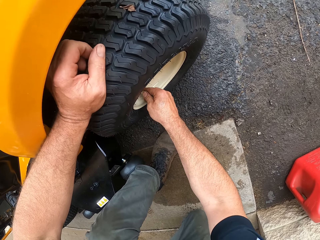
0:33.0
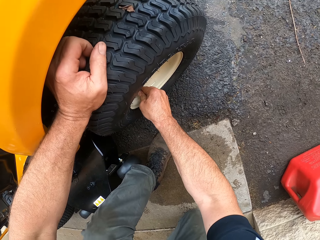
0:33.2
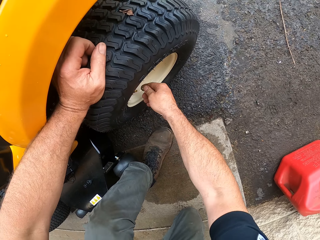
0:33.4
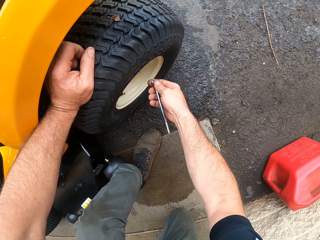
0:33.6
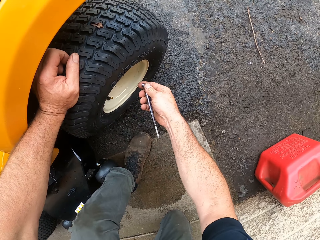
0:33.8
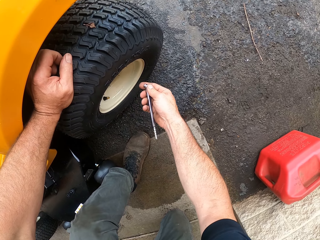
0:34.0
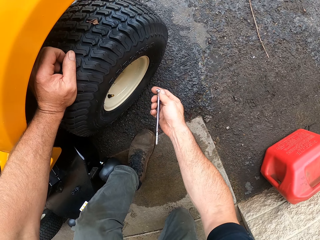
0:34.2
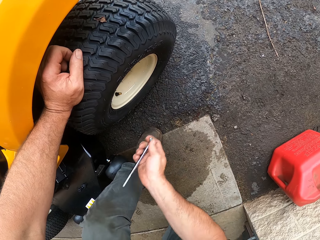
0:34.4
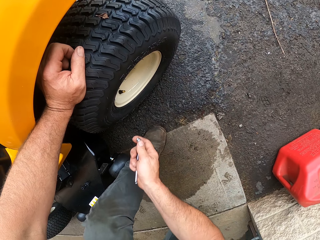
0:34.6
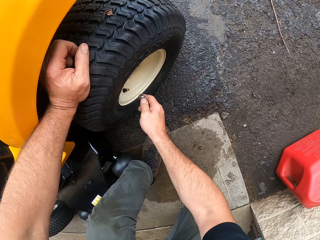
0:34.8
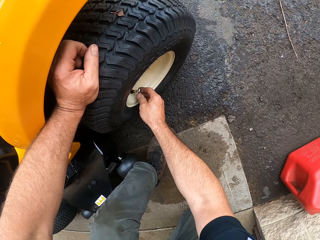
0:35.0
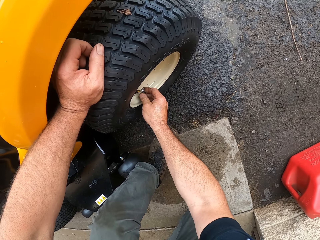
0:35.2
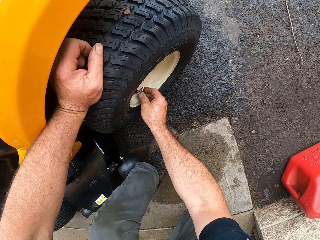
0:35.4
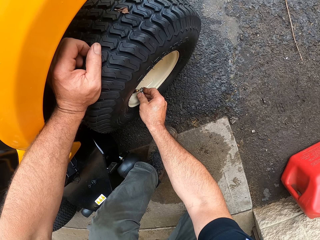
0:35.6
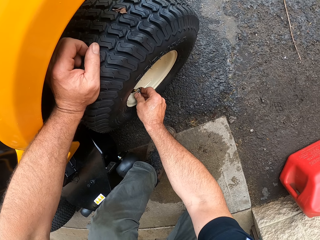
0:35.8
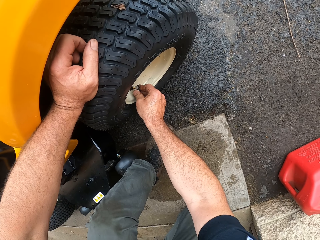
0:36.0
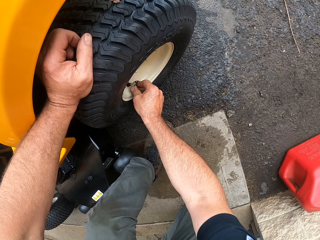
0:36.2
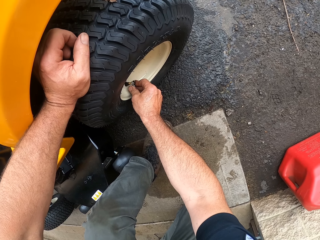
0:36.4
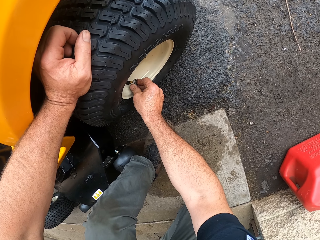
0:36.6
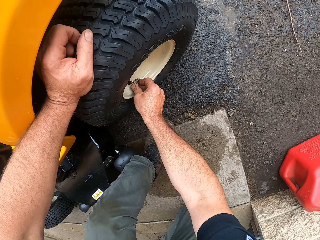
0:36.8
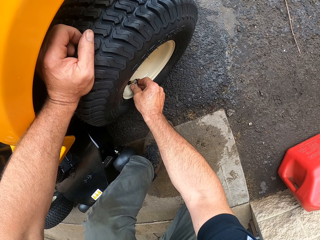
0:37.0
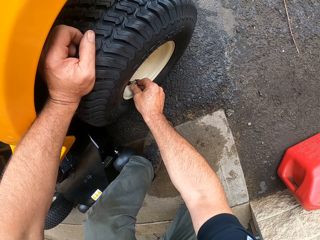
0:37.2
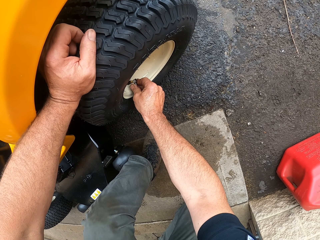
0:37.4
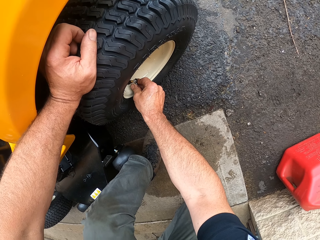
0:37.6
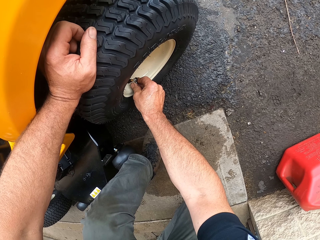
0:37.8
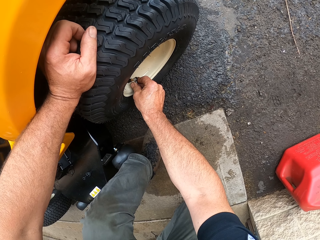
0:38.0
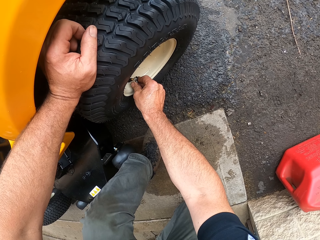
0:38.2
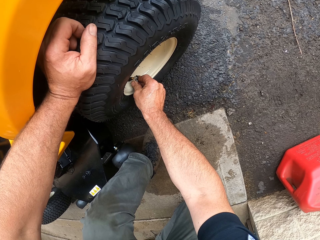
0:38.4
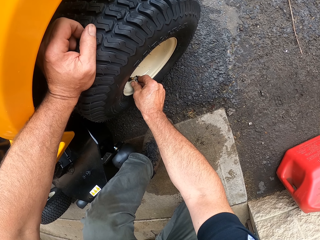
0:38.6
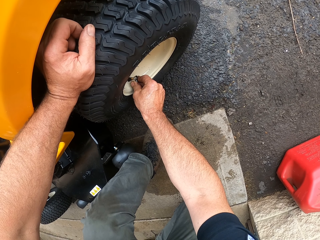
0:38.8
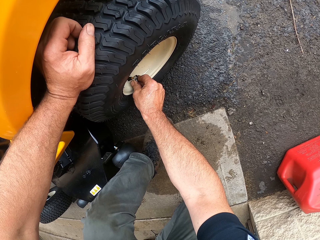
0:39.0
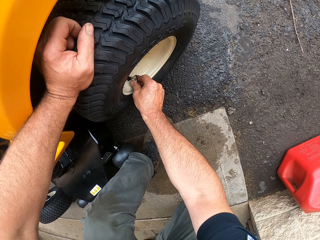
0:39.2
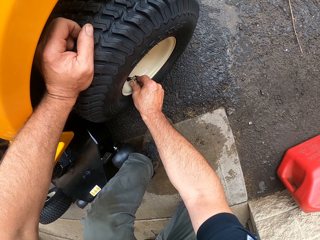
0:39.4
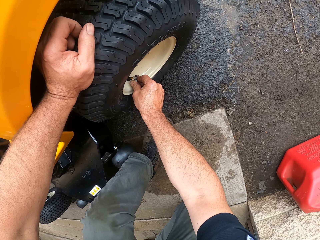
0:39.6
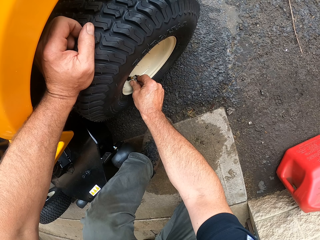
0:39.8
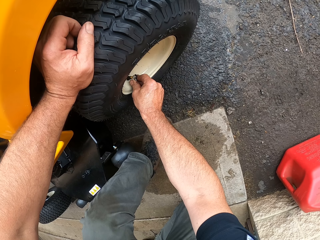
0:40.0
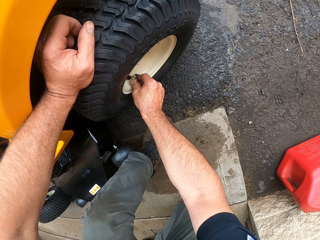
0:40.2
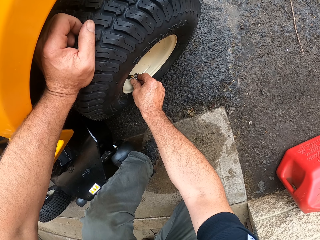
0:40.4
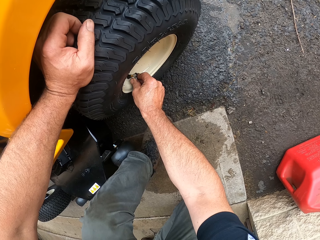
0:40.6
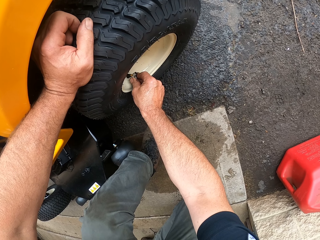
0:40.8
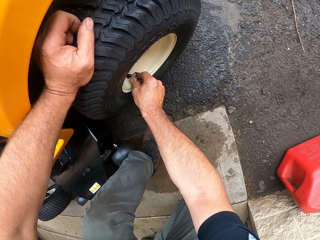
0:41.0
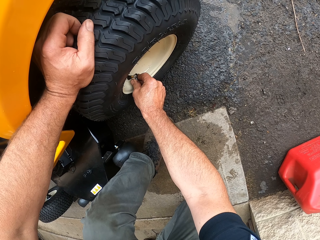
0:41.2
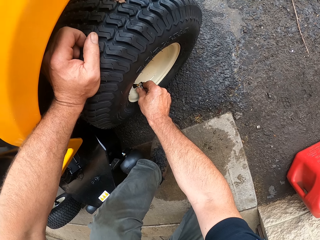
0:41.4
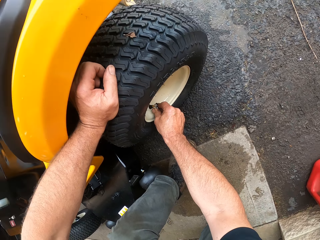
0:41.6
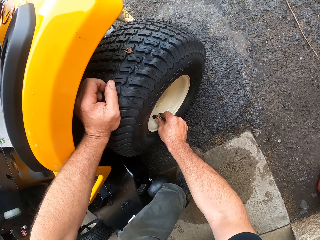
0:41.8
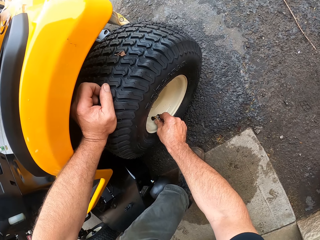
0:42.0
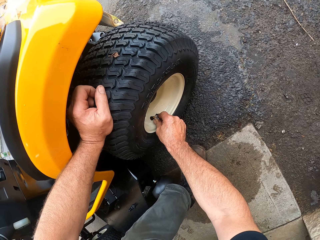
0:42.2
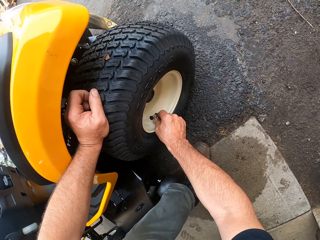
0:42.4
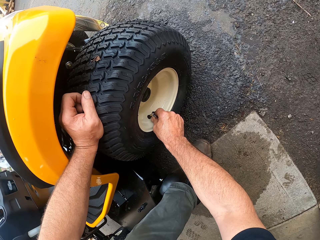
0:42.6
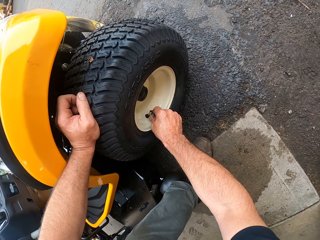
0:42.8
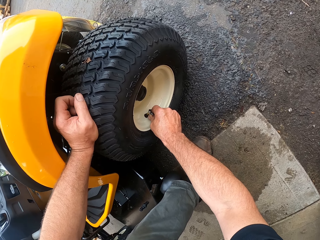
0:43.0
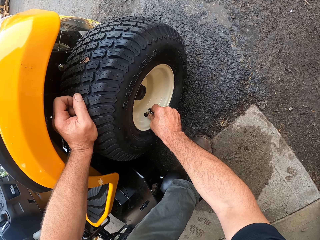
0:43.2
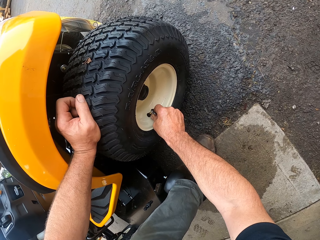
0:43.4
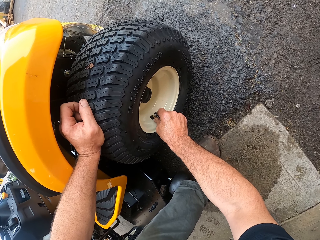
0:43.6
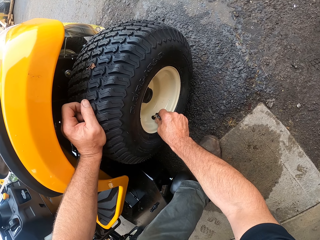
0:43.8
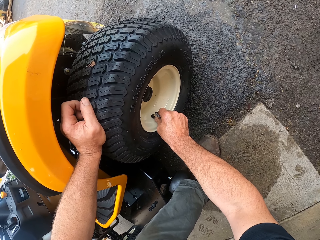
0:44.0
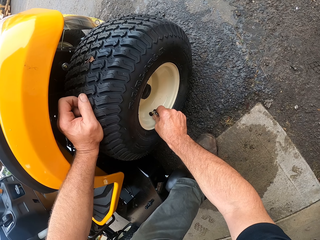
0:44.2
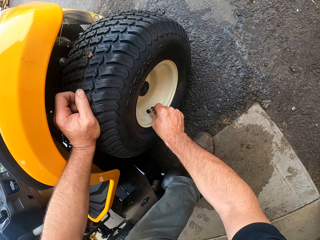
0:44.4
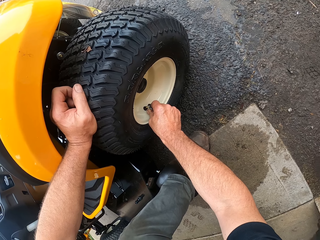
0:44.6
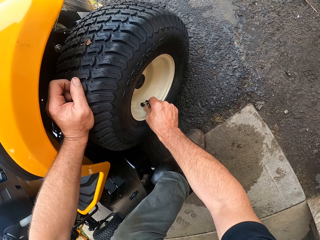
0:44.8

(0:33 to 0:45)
The camera wearer places the wrench on the tire tube. They release the pressure from the wheel. They remove the wrench from the tire tube. They place the wrench on the tire tube.

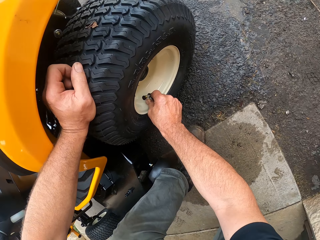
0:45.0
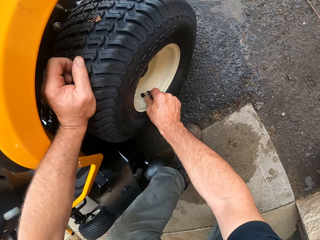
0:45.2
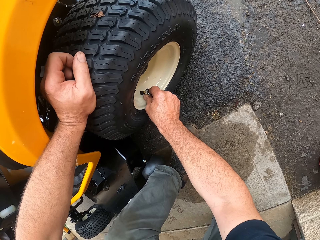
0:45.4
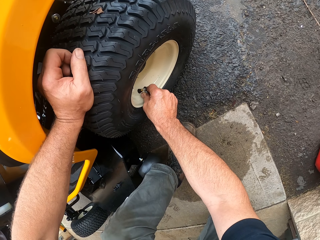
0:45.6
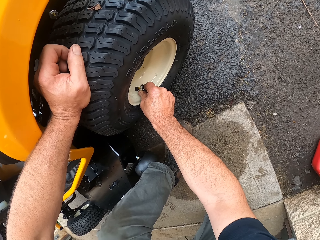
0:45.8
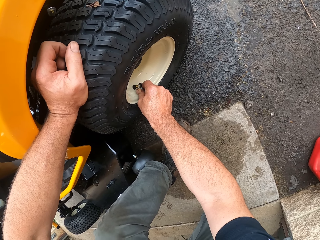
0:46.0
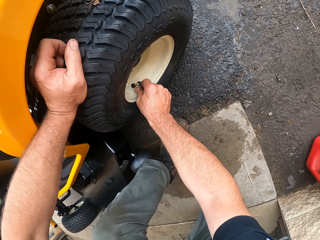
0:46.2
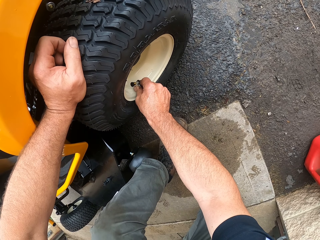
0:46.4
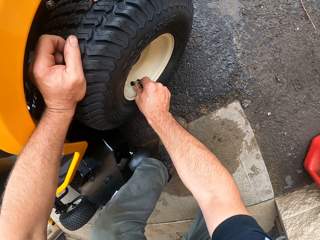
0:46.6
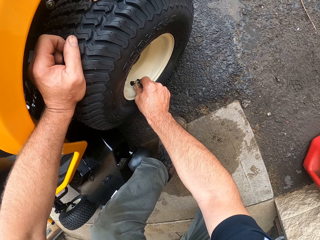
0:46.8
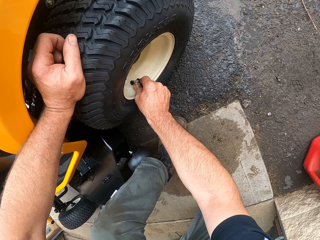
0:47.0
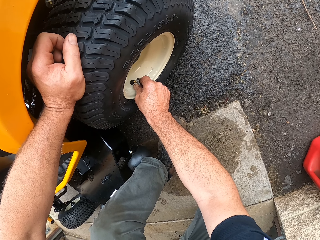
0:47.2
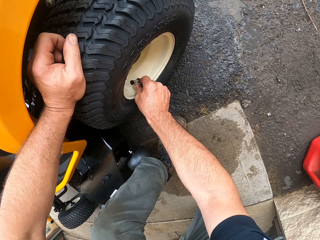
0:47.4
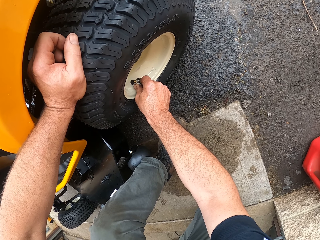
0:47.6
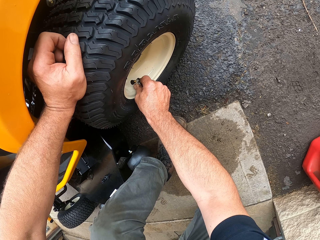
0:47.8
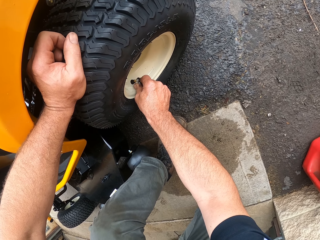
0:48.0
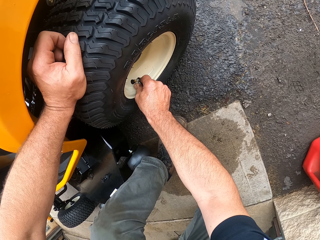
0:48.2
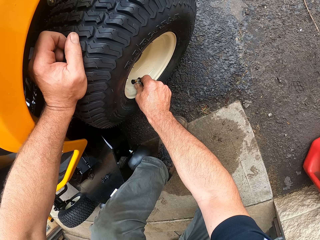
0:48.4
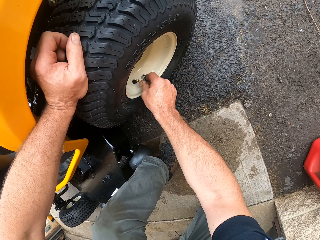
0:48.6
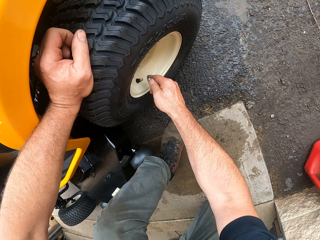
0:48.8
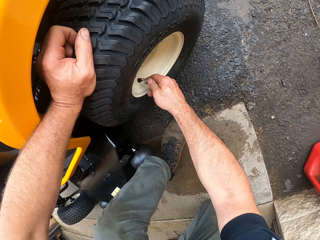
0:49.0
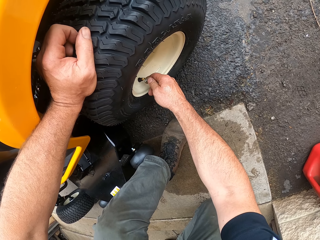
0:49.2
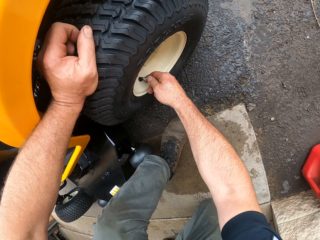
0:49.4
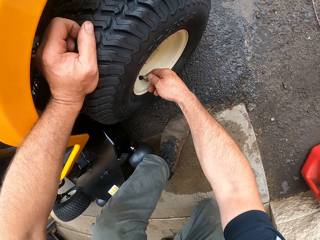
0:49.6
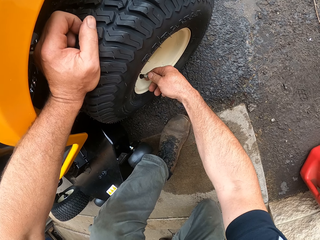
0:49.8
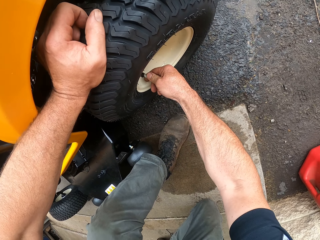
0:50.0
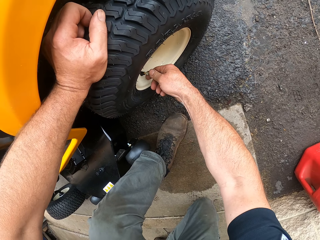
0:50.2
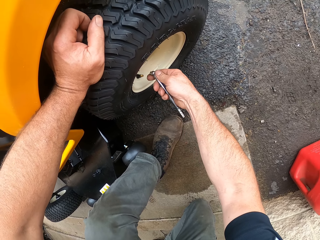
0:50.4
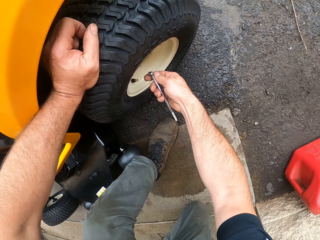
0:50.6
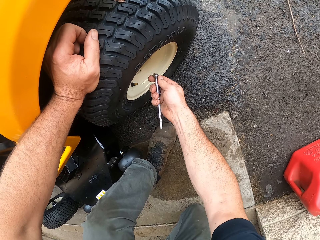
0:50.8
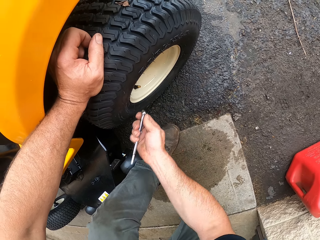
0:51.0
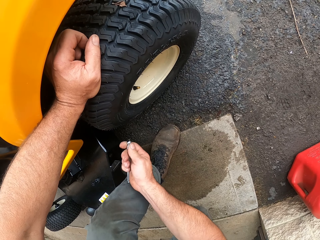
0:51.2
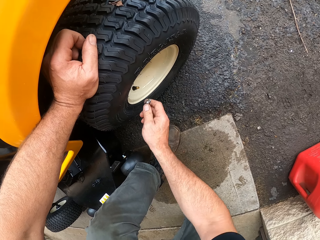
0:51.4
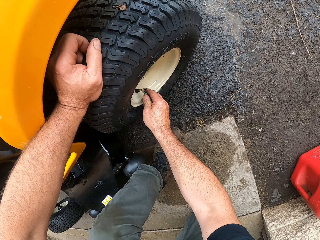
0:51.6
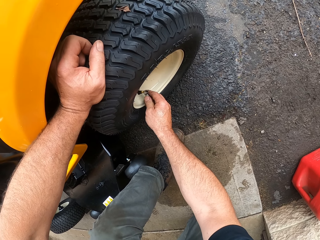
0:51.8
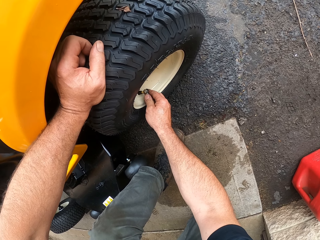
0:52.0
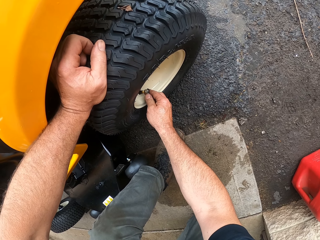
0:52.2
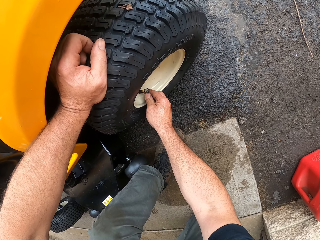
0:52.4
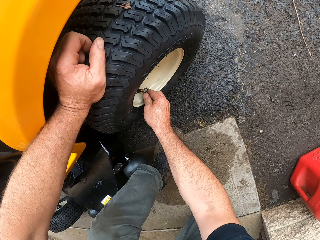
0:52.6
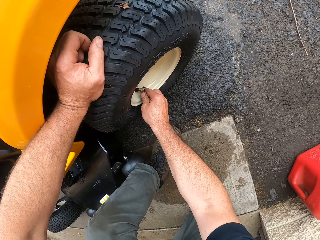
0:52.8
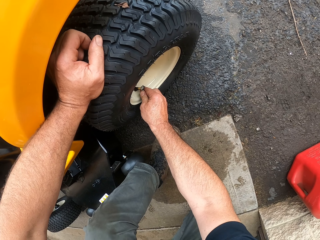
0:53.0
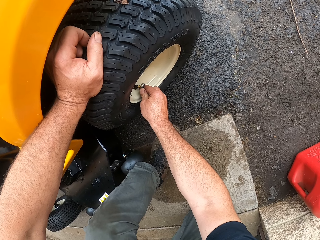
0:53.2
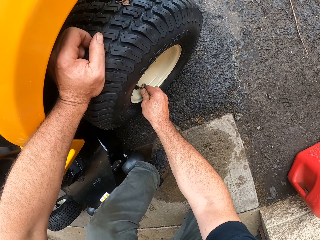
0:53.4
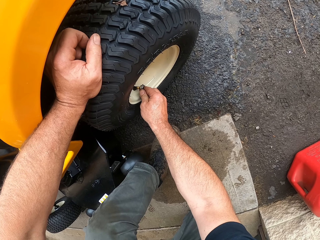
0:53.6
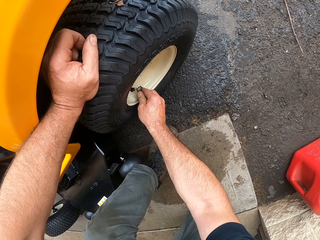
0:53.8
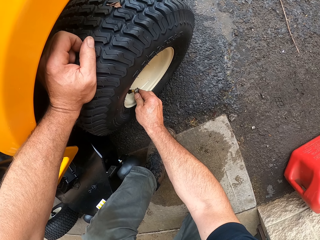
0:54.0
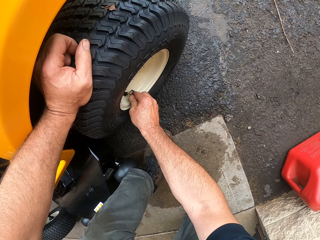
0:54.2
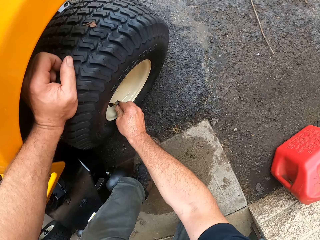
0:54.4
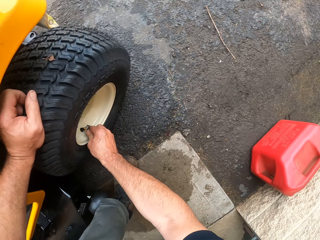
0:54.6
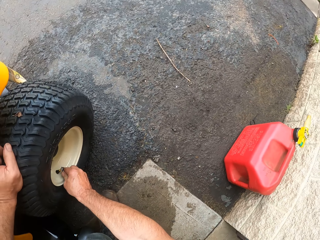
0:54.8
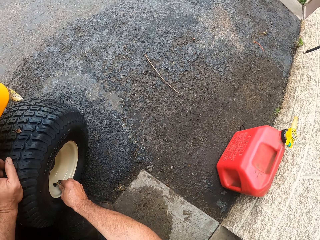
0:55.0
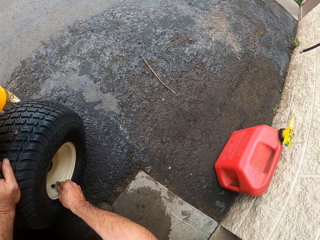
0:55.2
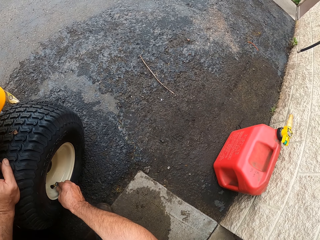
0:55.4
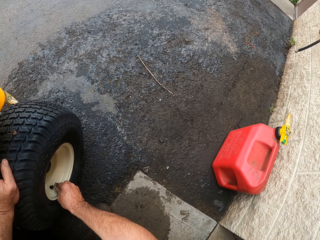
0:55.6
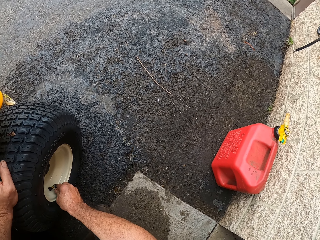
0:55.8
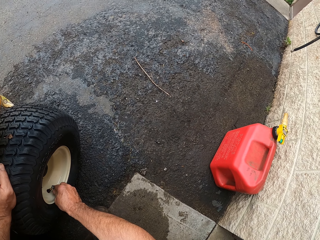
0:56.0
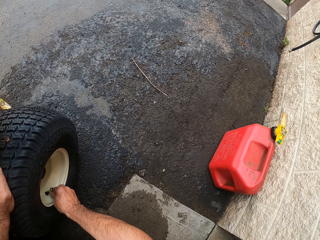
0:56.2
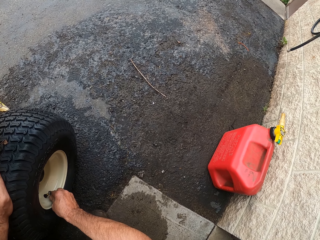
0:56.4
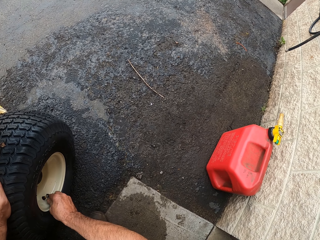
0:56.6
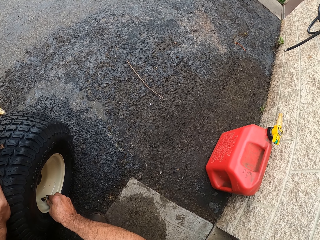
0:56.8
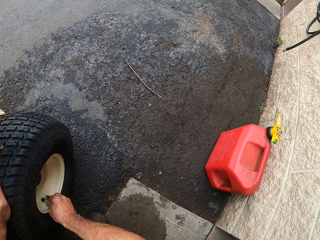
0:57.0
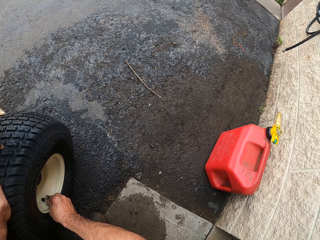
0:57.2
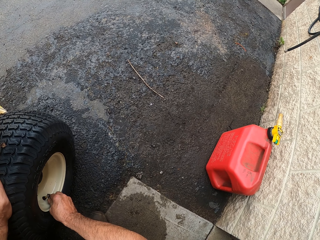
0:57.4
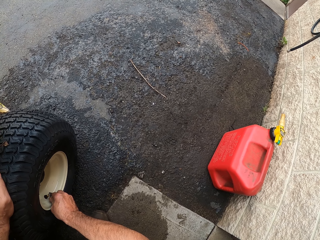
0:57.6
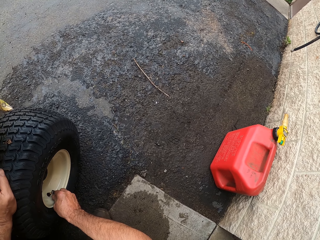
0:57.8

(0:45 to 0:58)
The camera wearer takes off something. They remove the wrench from the tire tube. They release the pressure from the wheel. They place the wrench on the tire tube.
